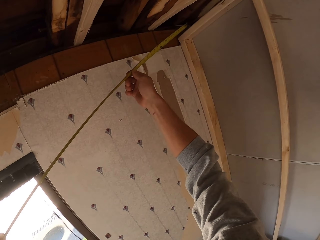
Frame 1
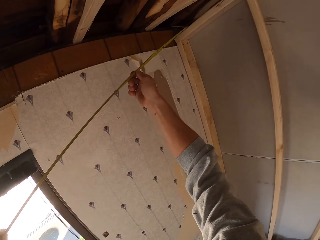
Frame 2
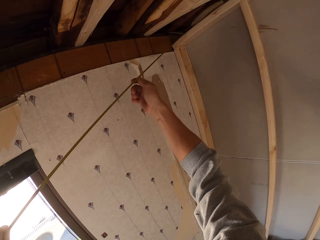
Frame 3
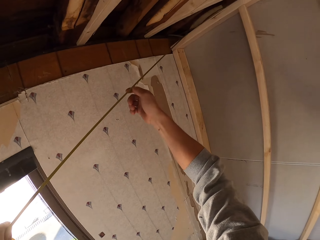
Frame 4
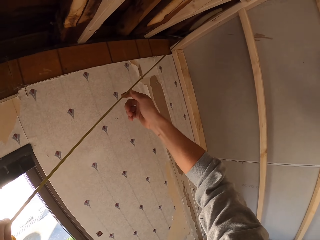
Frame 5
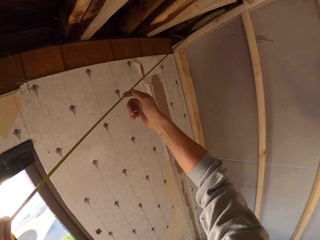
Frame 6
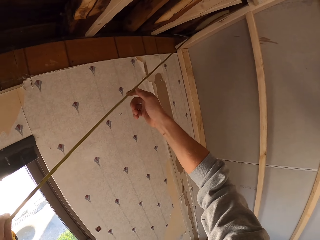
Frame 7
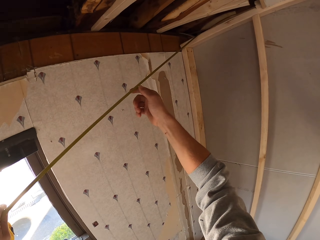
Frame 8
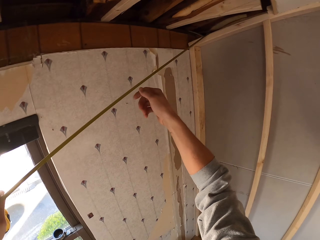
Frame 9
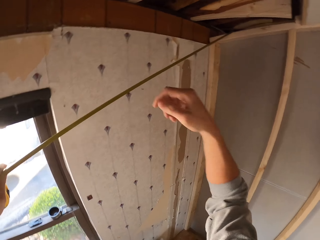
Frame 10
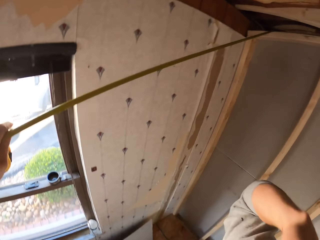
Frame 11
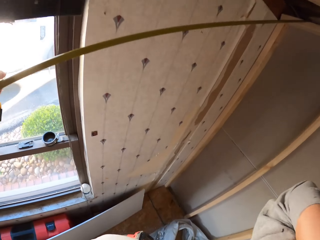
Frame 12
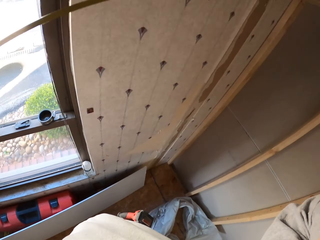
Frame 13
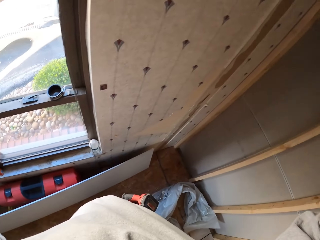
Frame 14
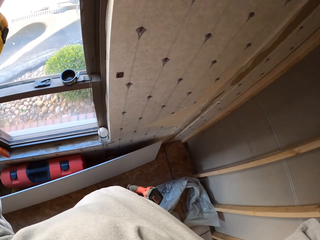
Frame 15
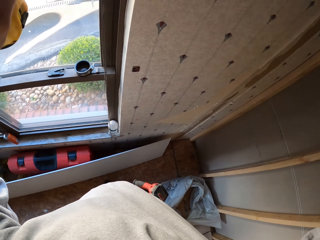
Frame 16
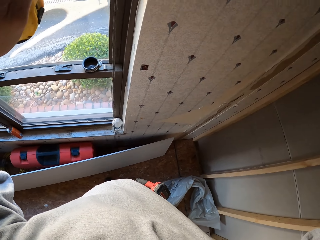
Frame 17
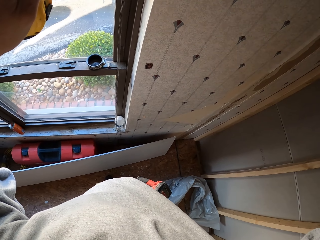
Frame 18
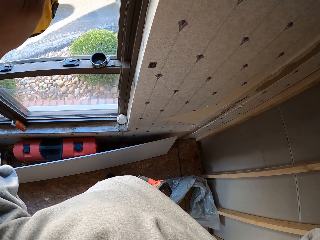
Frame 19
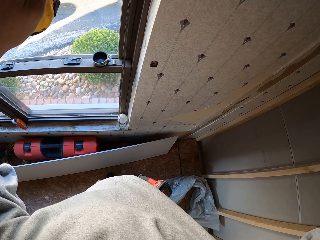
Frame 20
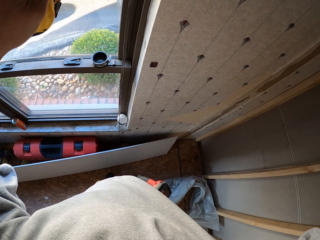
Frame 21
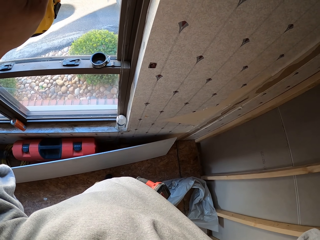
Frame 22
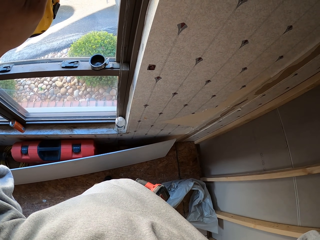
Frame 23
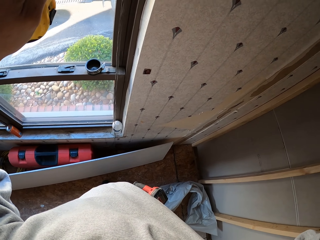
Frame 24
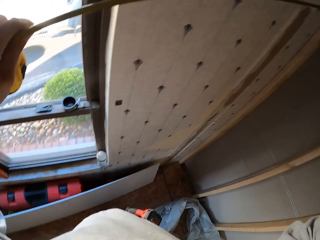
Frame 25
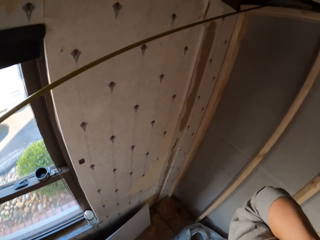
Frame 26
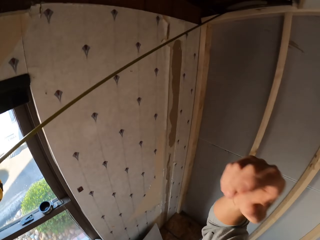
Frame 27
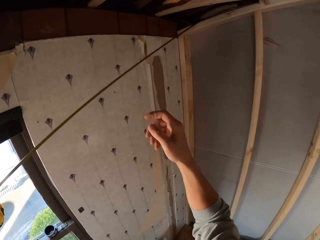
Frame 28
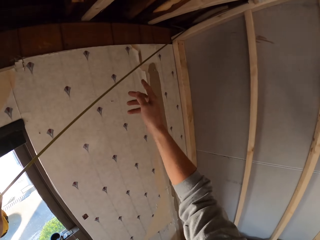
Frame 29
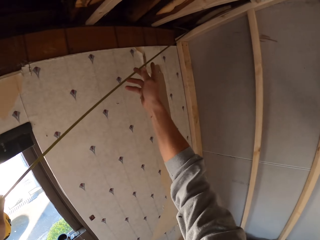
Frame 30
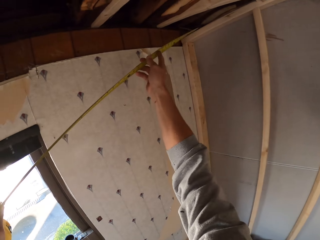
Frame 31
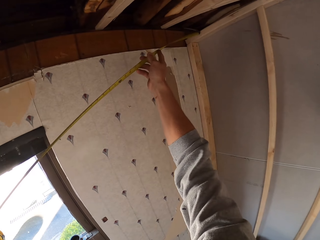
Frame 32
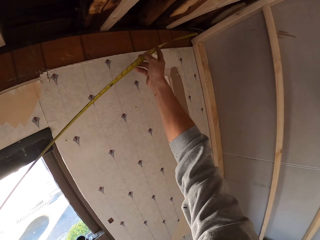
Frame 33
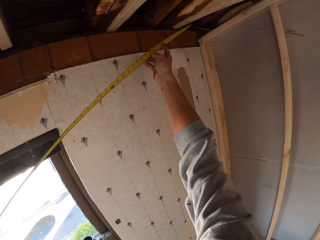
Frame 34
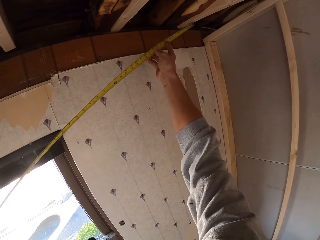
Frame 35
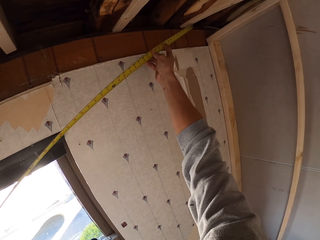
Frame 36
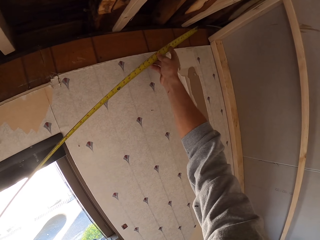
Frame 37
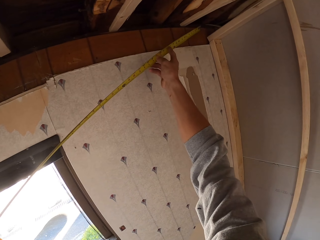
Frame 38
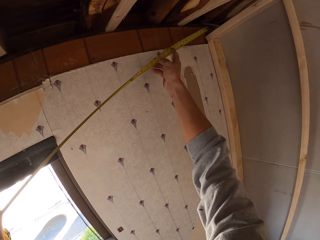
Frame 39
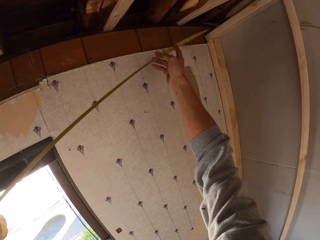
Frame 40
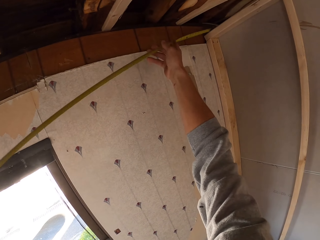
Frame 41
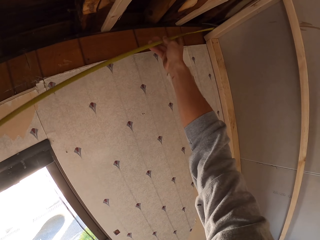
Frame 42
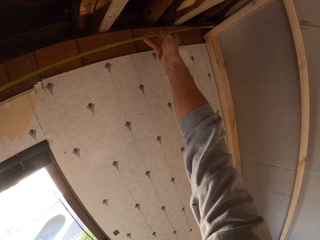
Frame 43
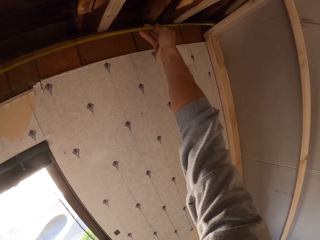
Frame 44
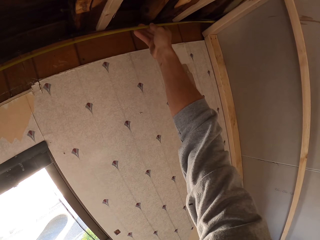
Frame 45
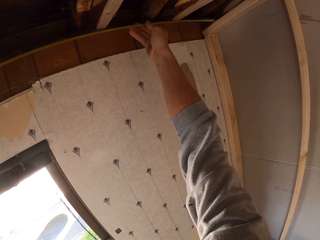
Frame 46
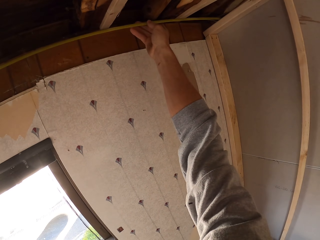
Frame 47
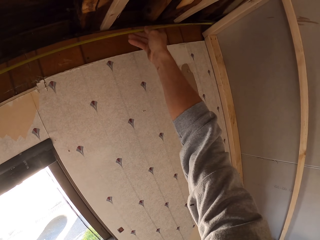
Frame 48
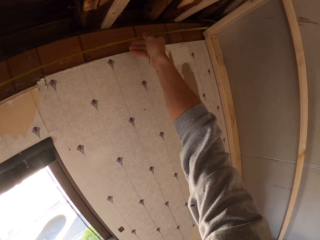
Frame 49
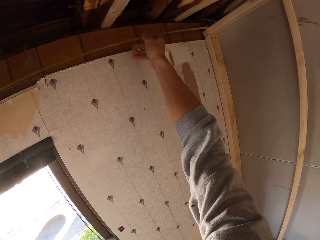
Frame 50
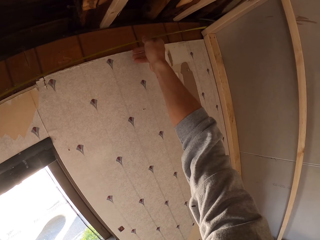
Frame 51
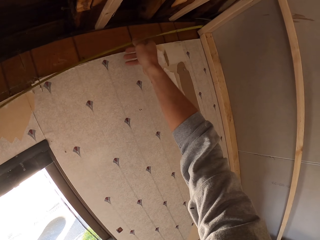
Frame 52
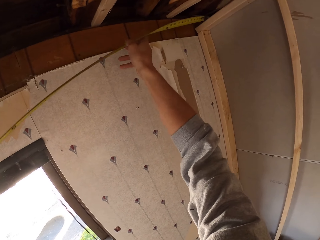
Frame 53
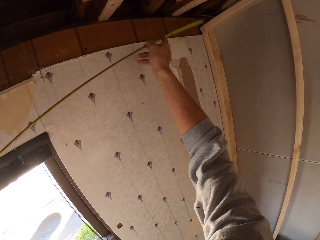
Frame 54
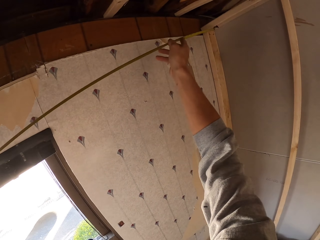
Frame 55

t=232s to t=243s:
The camera wearer measures the ceiling board. They turn around. They look around the room. They hold a tape measure. They measure the ceiling board.

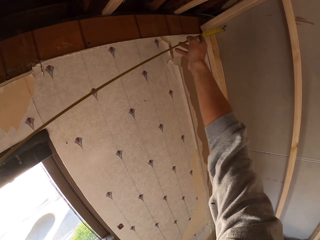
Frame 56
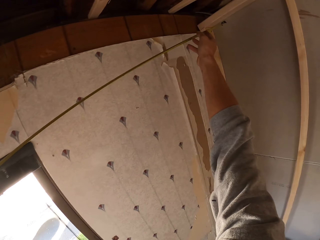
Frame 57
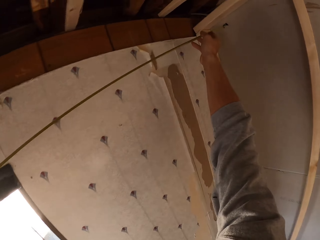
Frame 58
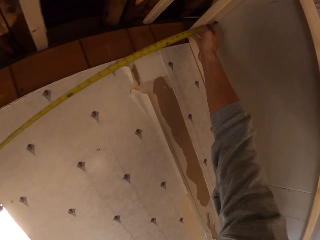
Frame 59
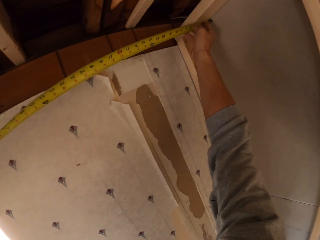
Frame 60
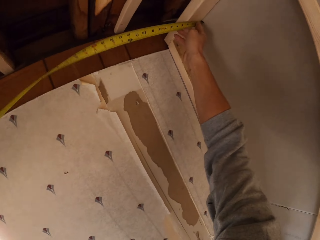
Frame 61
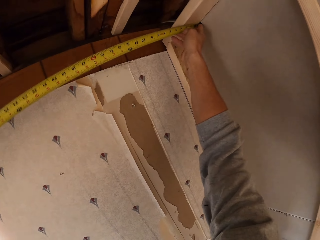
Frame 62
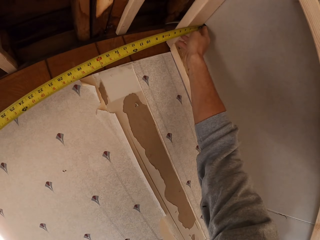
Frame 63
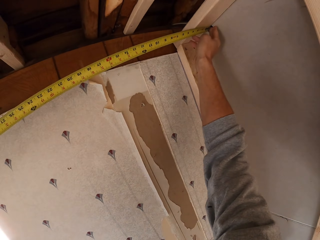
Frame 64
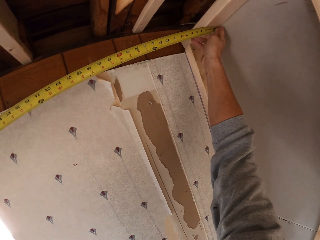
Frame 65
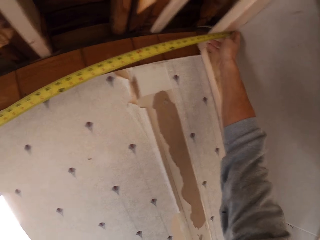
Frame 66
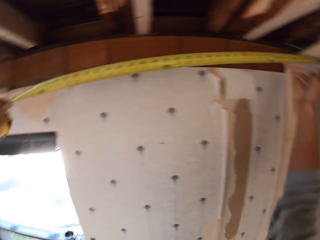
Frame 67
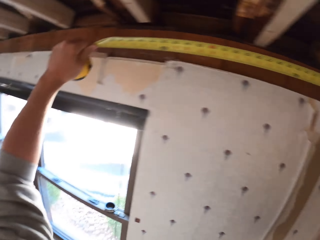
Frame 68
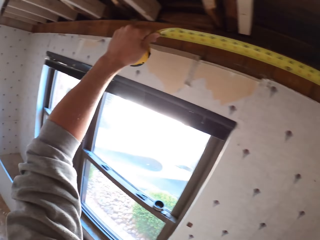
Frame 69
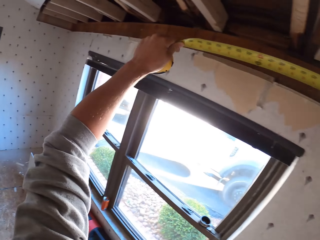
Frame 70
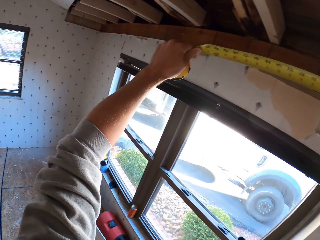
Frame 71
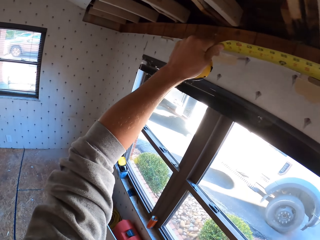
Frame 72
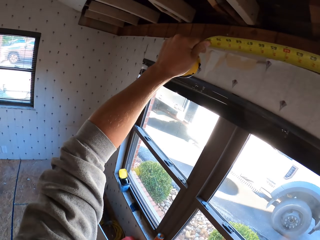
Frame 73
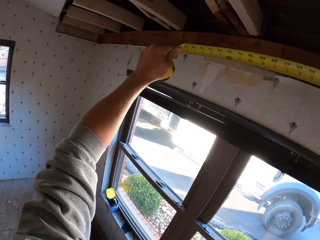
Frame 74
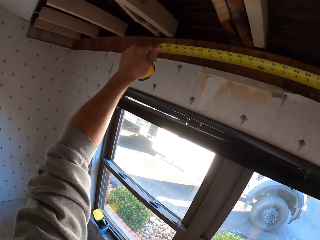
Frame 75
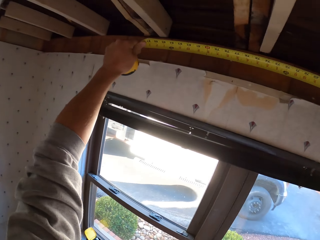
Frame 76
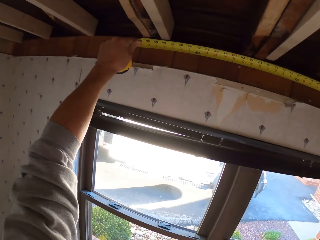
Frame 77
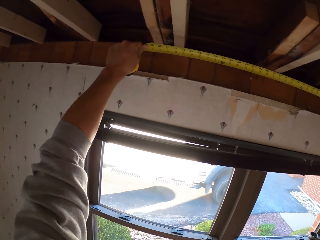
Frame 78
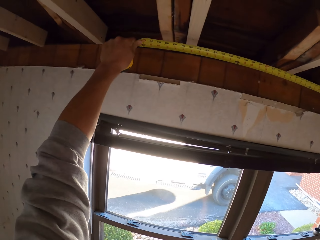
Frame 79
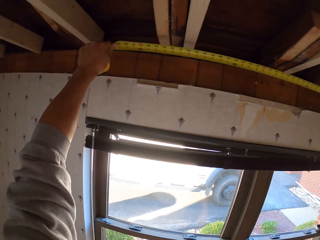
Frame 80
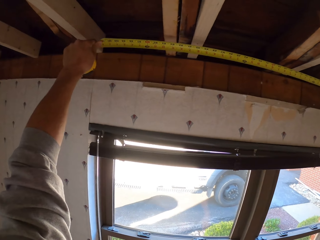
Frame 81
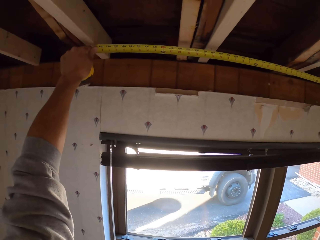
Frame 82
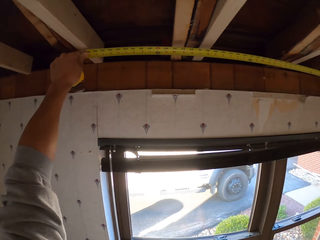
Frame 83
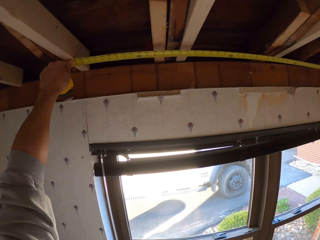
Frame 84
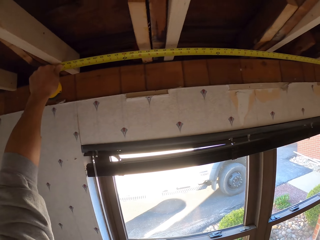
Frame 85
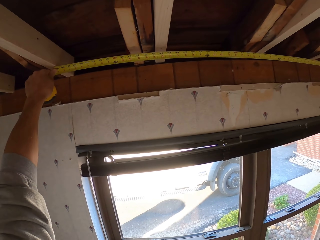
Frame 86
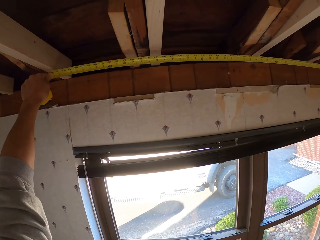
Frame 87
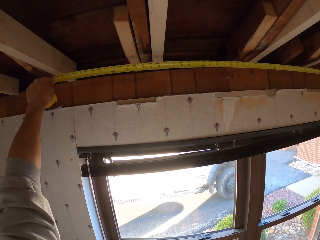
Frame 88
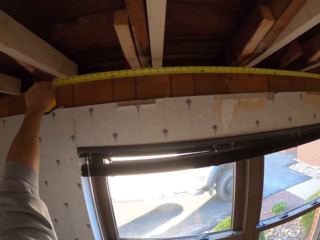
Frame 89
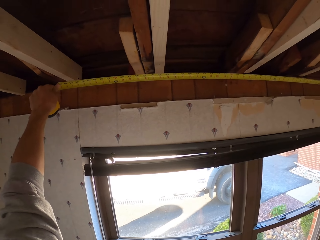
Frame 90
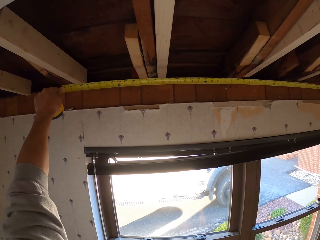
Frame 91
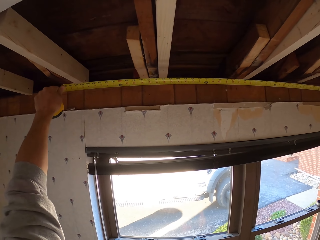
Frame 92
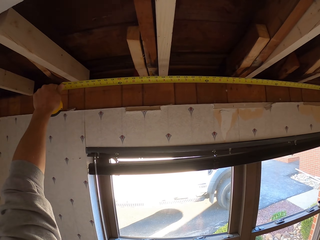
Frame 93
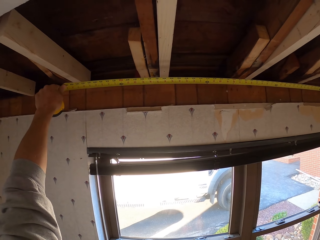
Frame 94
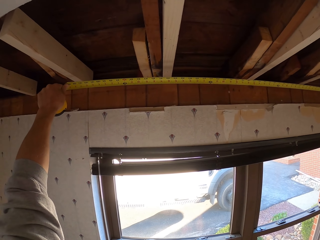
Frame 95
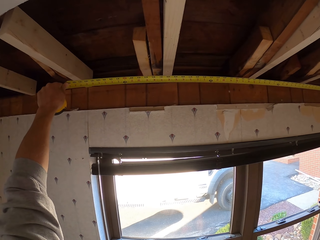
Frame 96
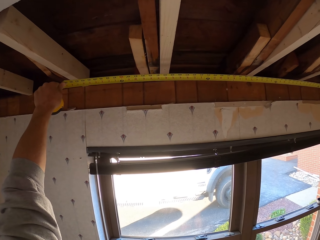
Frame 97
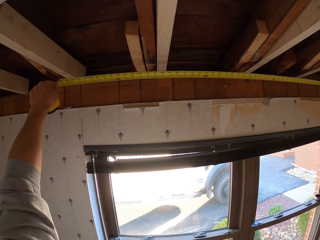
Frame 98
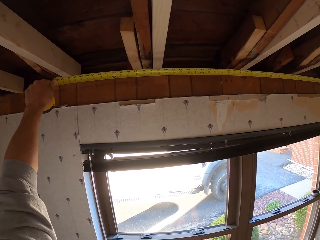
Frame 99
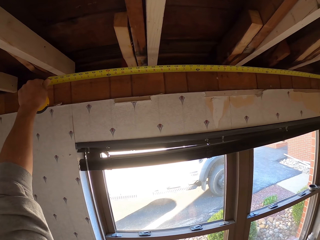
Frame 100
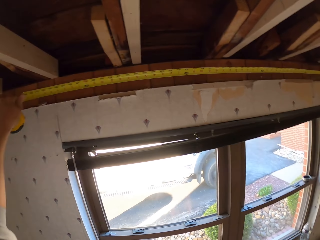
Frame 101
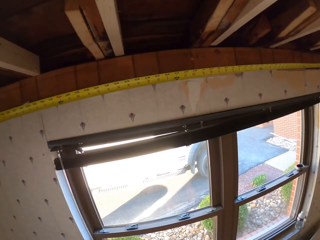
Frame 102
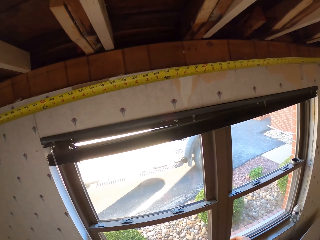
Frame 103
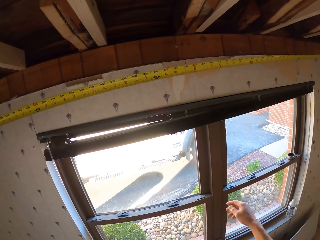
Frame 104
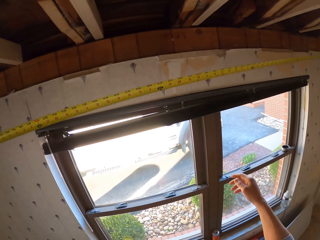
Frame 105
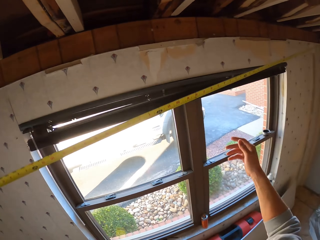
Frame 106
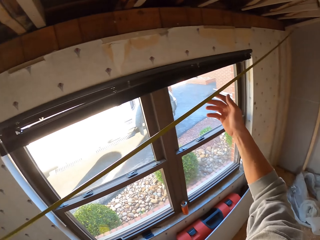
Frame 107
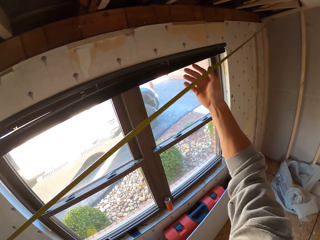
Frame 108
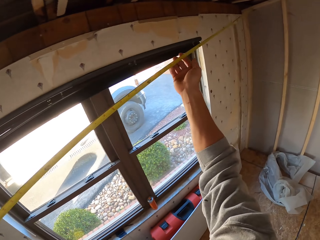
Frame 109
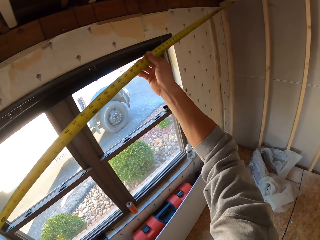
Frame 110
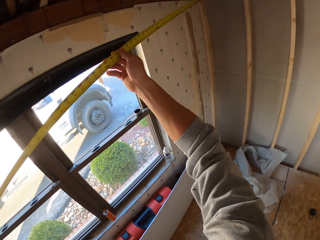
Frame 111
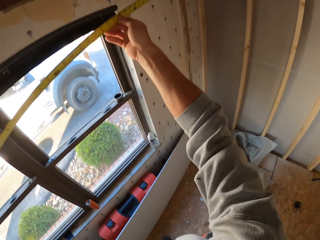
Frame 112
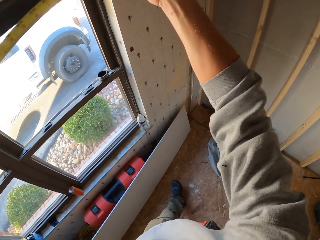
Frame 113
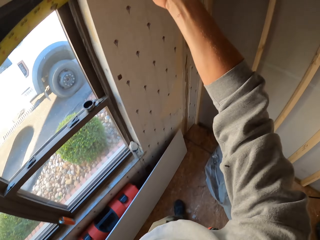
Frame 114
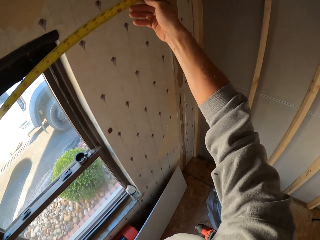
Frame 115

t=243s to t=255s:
The camera wearer turns to the side. They turn around. They hold a tape measure. They turn around. They hold the tape measure. They measure the ceiling board. They turn around. They hold the tape measure. They turn around.
